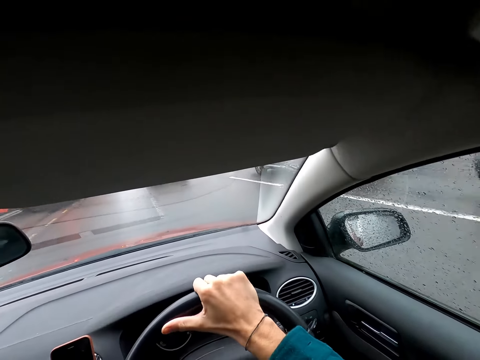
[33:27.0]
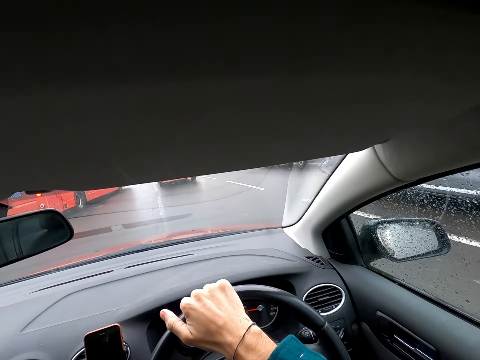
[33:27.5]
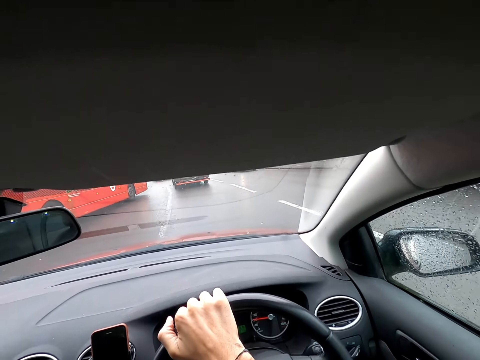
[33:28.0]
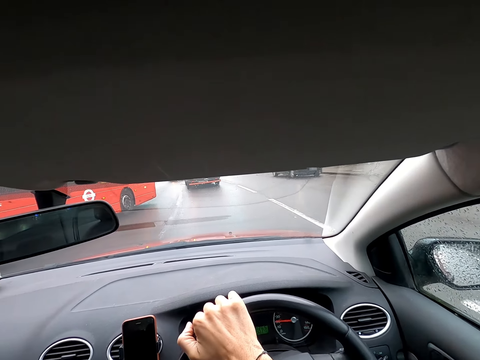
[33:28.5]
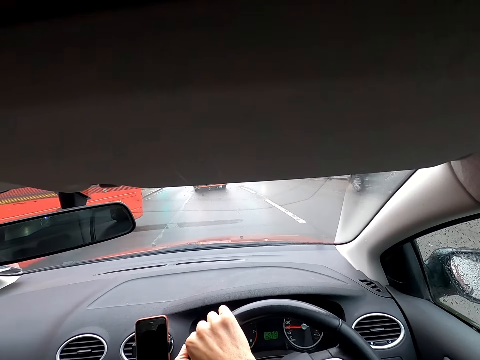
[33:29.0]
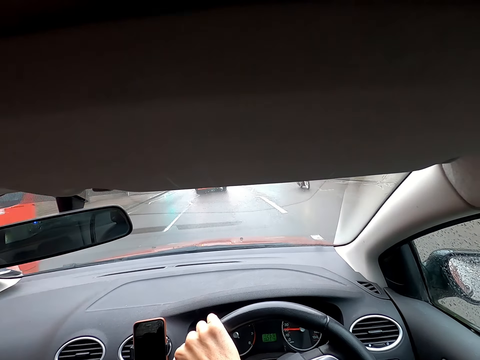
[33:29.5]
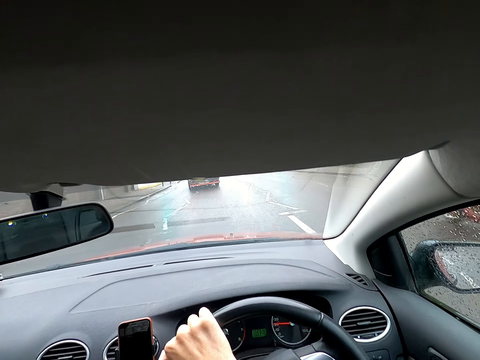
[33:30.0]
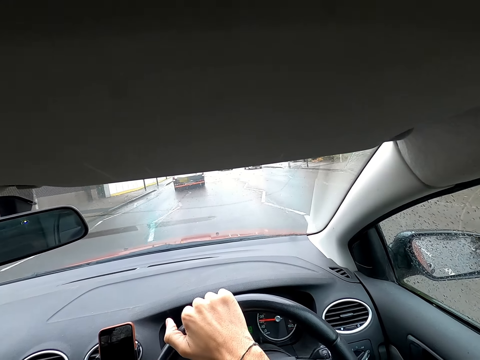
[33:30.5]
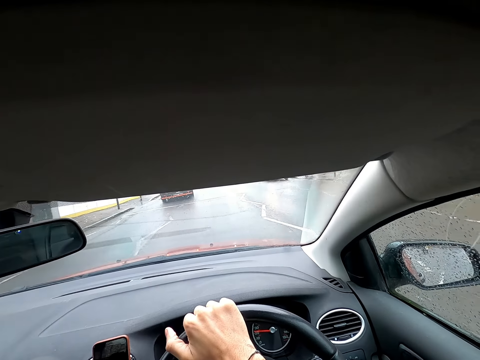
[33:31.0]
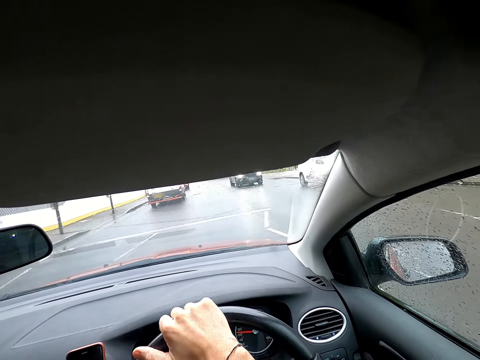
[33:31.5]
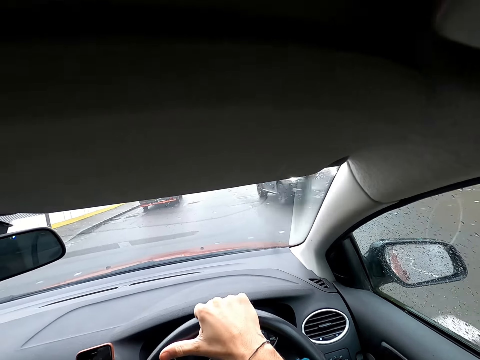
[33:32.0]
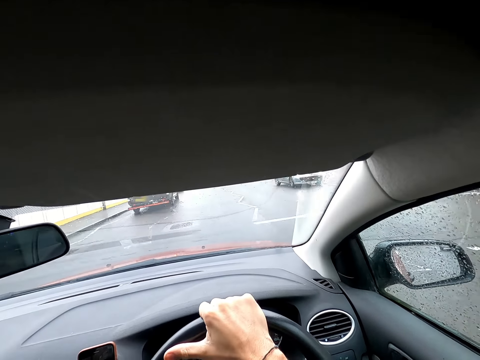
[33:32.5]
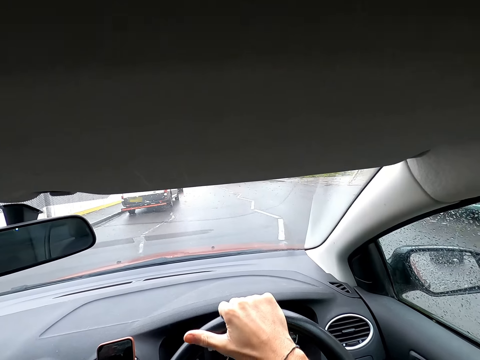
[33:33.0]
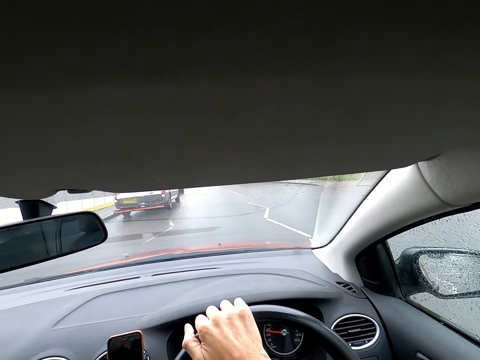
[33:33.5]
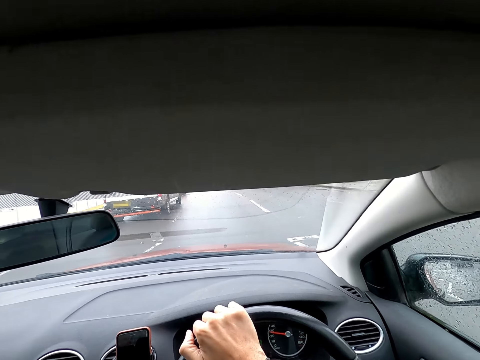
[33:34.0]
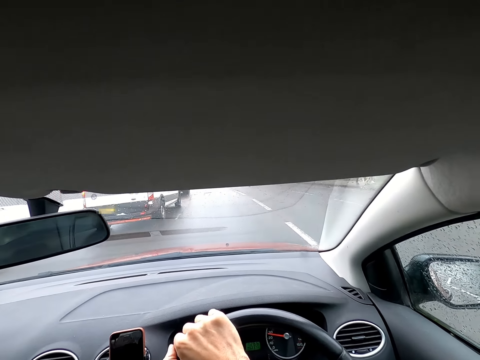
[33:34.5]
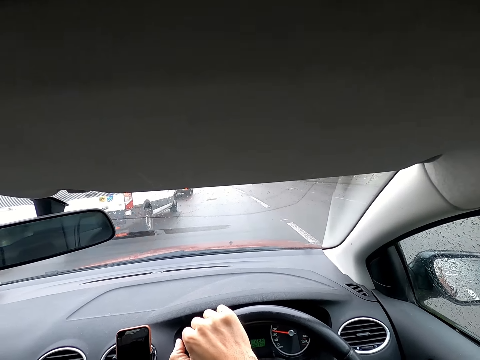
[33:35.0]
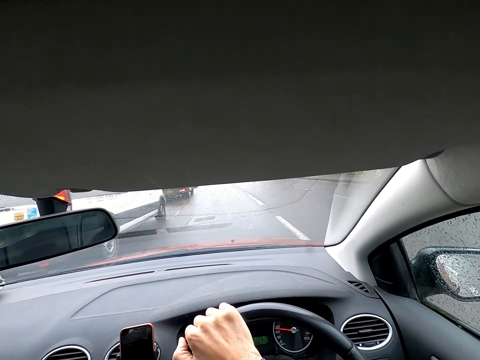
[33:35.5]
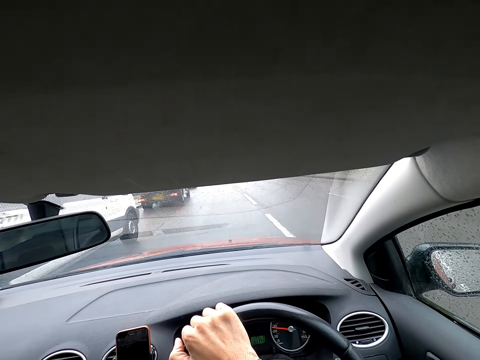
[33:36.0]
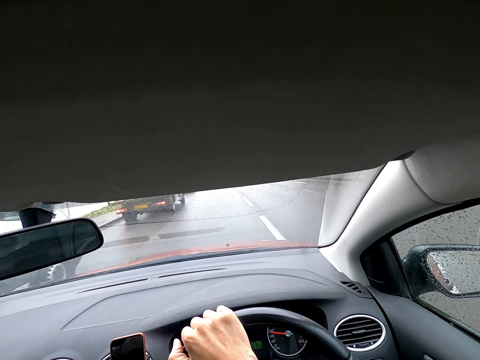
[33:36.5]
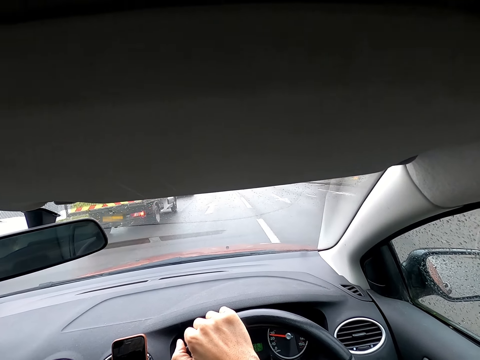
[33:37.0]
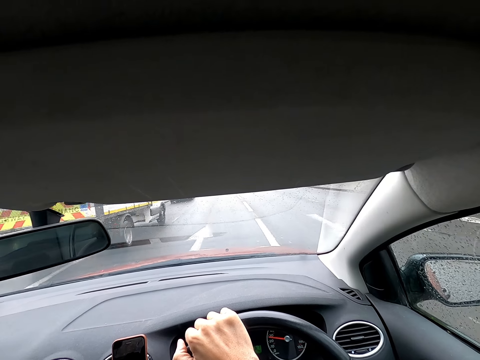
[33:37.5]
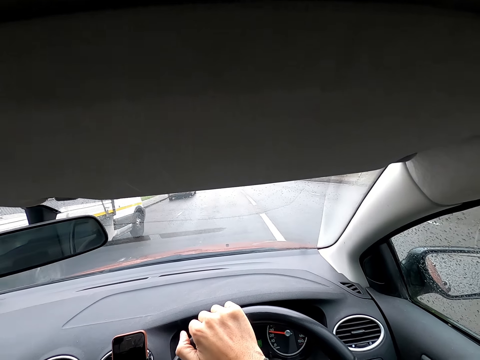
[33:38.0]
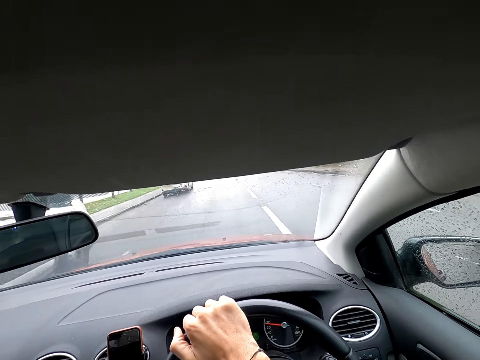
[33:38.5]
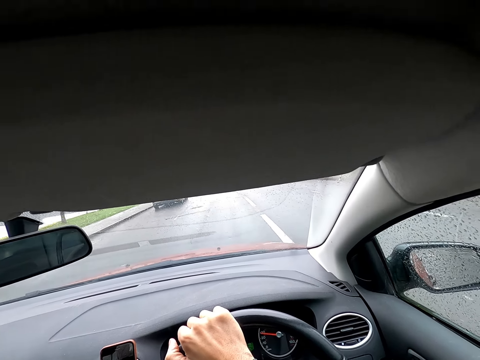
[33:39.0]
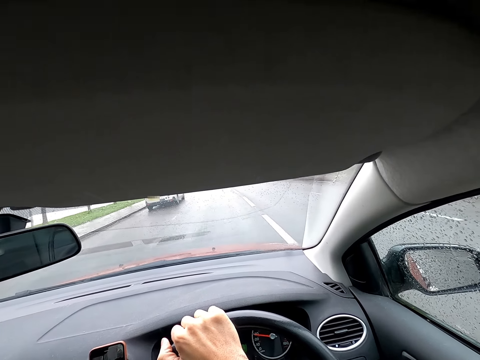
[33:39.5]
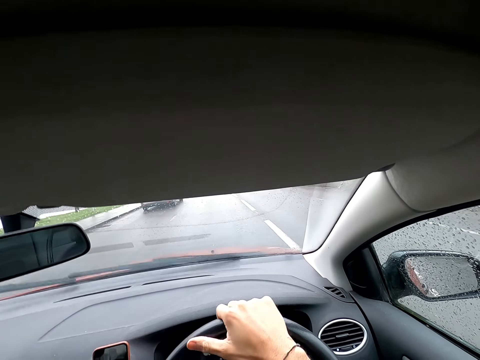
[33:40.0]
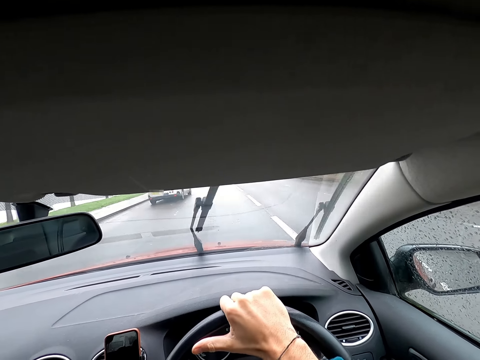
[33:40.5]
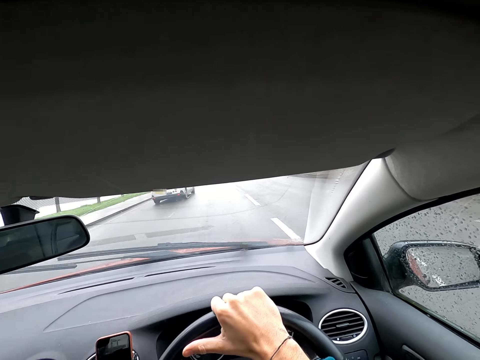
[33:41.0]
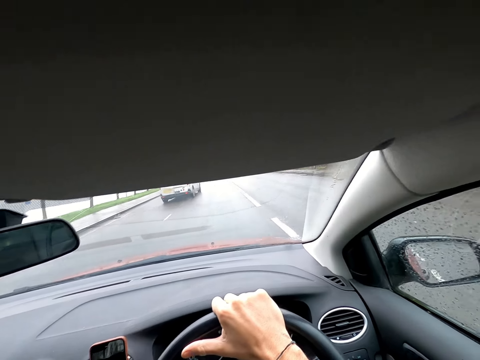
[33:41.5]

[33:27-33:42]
The camera wearer drives past a motorcycle. A white car drives past the camera wearer. A grey jeep drives past the camera wearer. An ash car drives past the camera wearer. The camera wearer drives past a white van. They drive past a white truck.

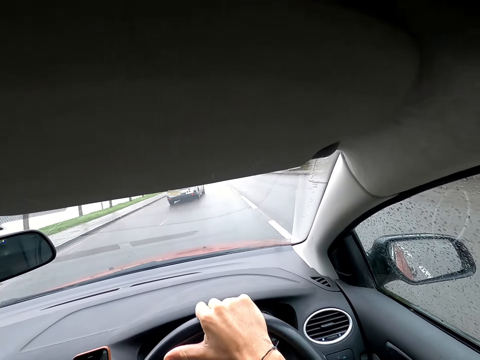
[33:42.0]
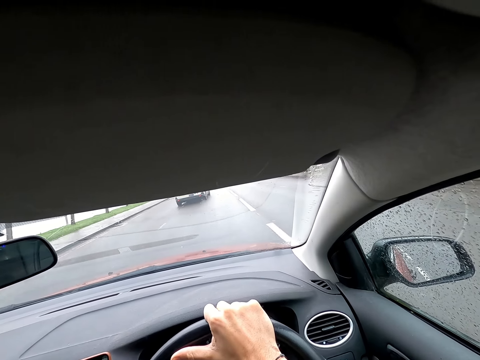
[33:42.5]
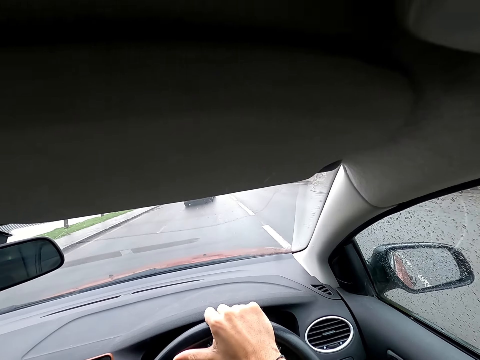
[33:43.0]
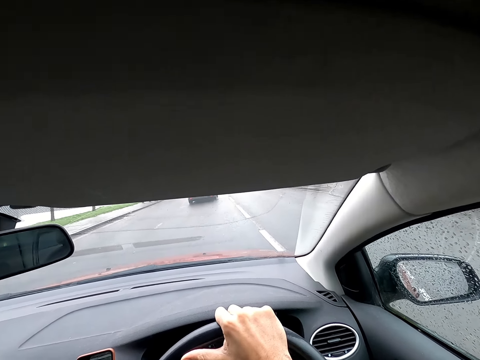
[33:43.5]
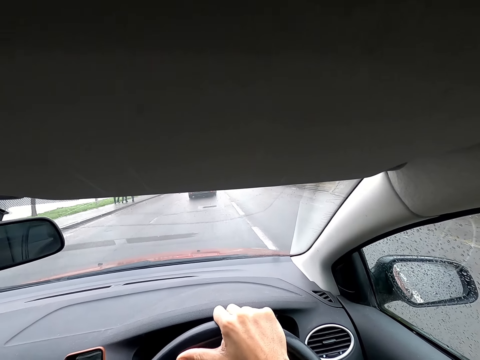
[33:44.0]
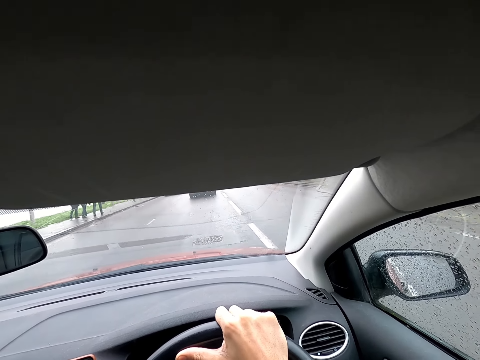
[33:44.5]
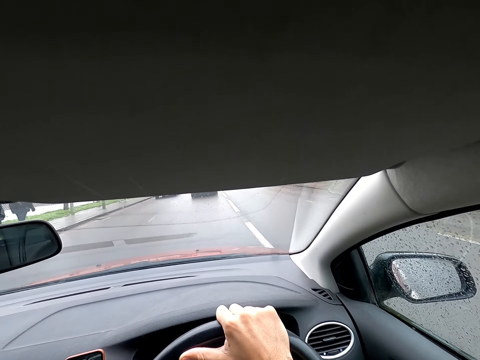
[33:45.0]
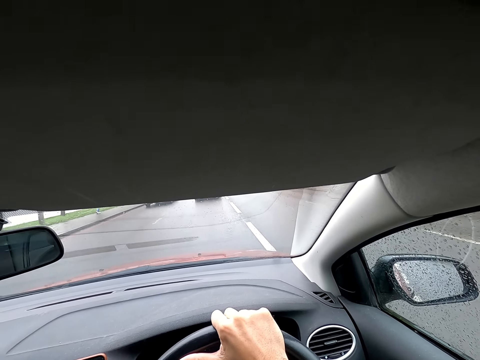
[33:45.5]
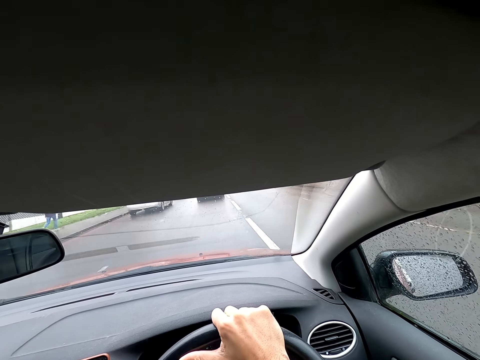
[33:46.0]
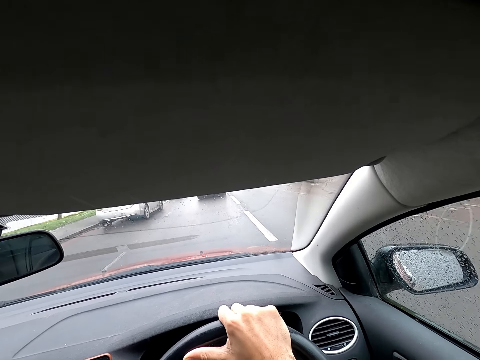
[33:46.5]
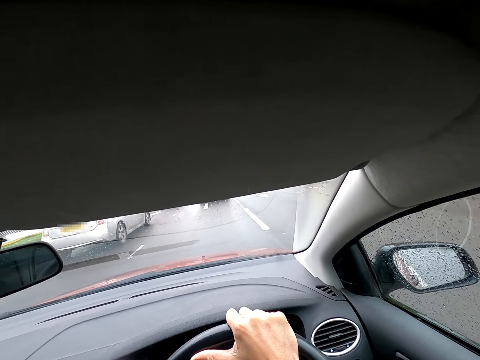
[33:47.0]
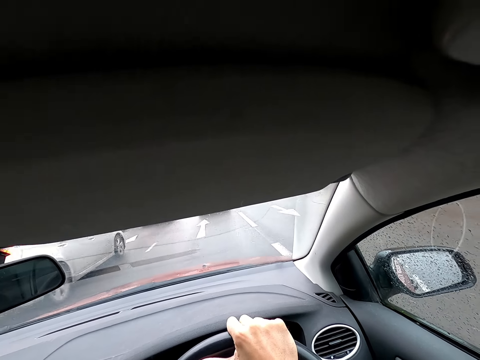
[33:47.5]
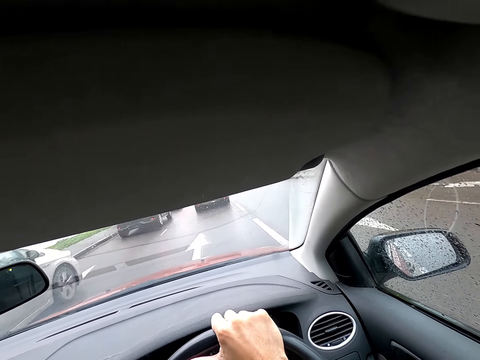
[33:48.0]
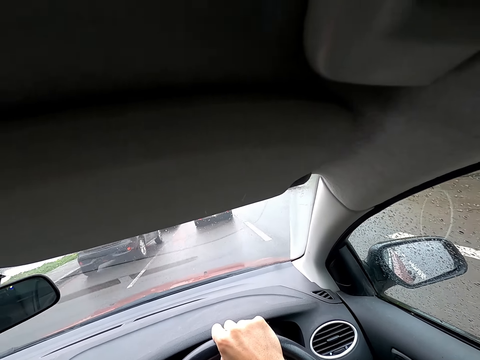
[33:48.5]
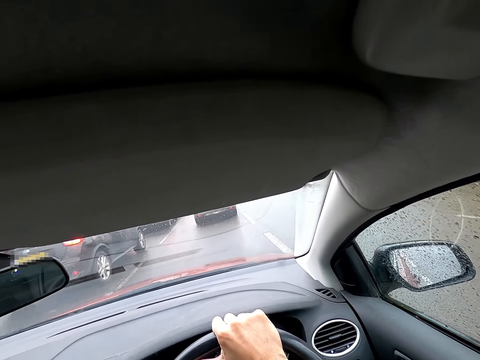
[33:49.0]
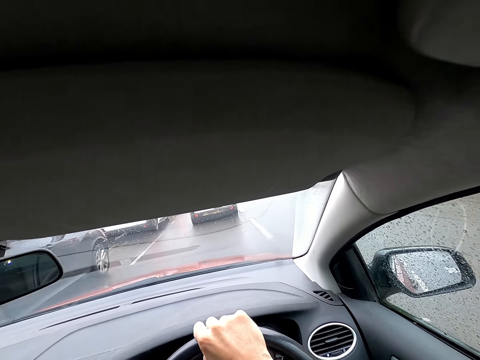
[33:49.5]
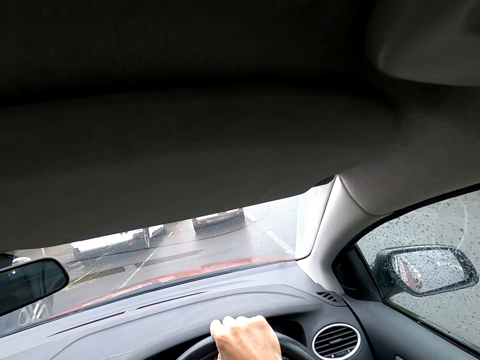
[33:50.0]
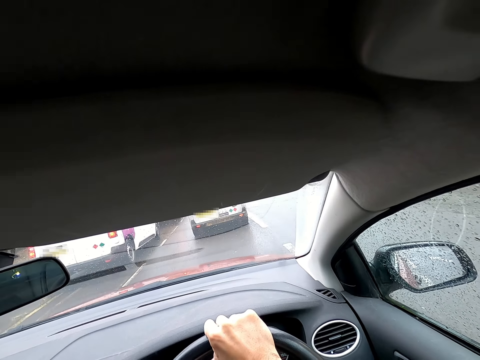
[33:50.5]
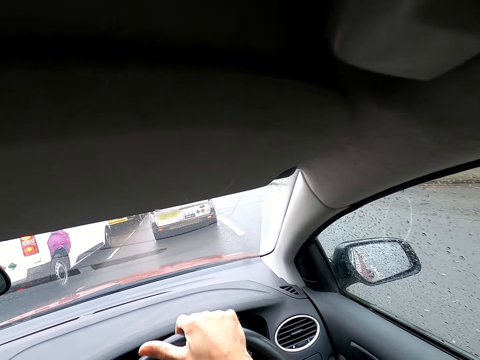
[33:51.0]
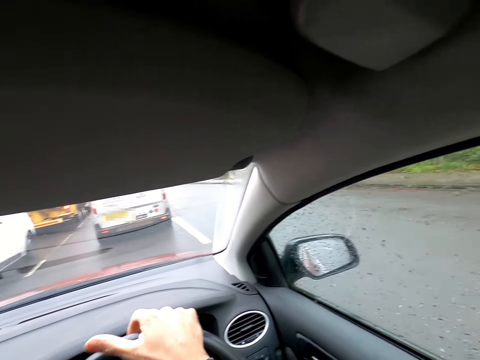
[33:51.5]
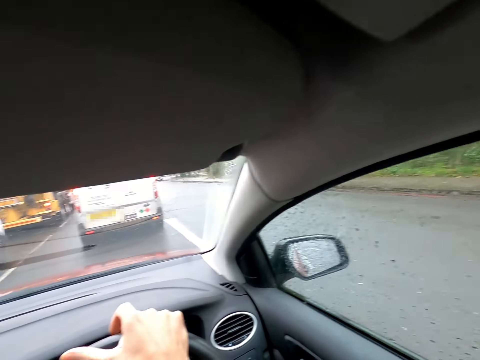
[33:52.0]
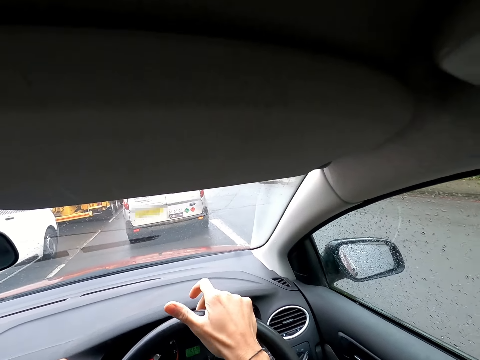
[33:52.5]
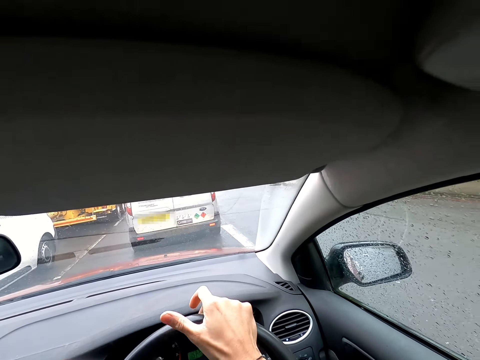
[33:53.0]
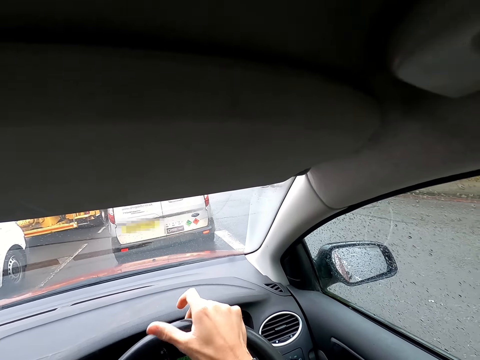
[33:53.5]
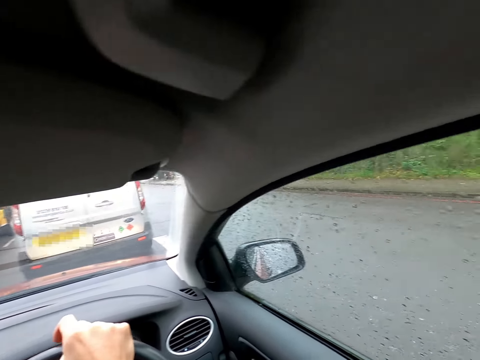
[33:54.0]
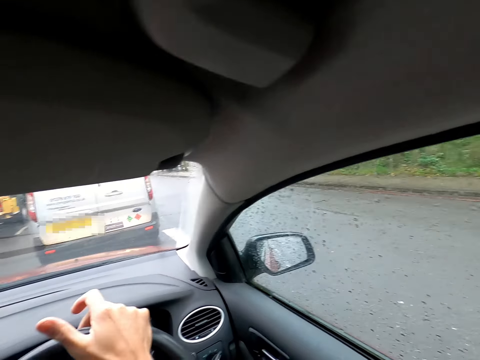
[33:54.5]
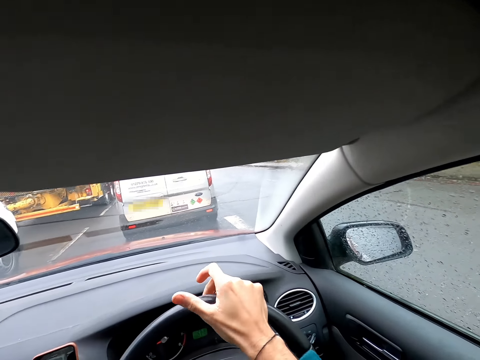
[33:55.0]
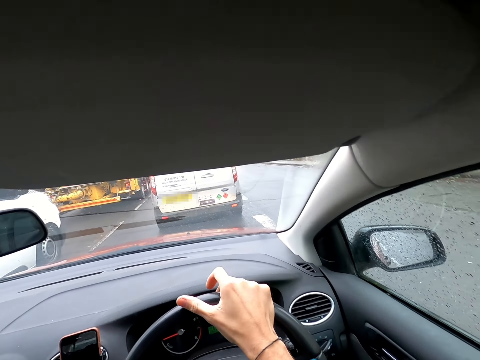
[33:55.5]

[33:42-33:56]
The camera wearer drives past an ash car. He drives past a grey car. He taps the steering wheel of the car with his right hand. He stops the car.
